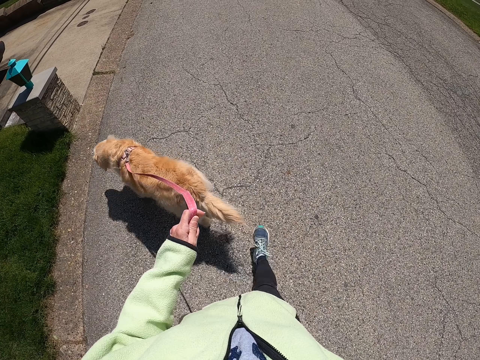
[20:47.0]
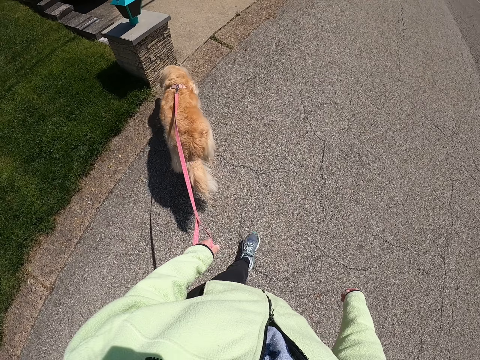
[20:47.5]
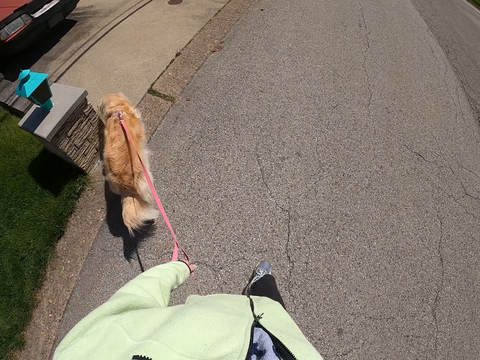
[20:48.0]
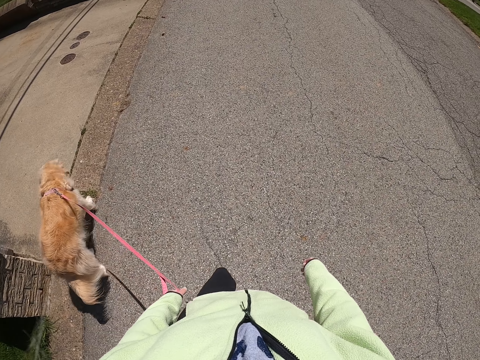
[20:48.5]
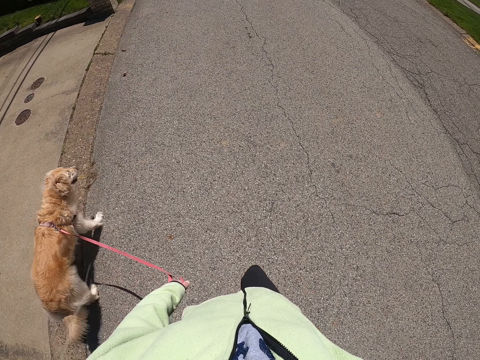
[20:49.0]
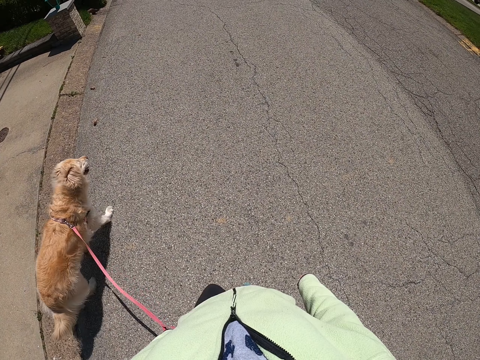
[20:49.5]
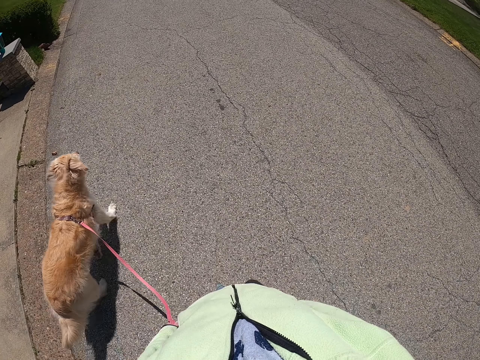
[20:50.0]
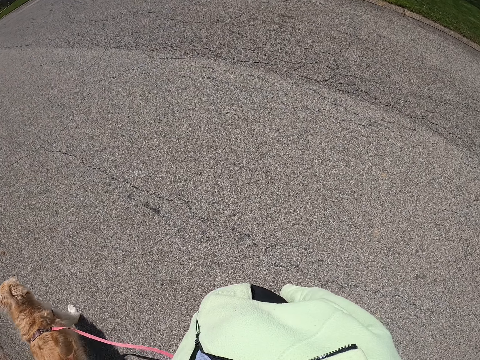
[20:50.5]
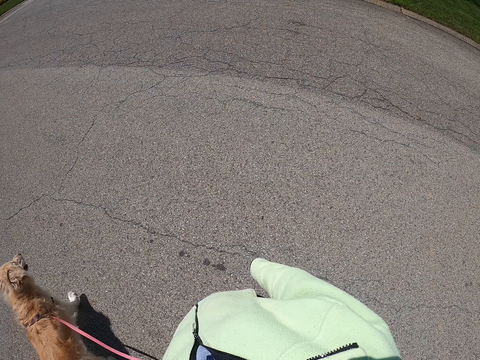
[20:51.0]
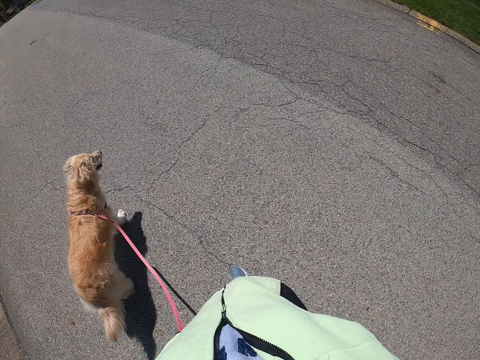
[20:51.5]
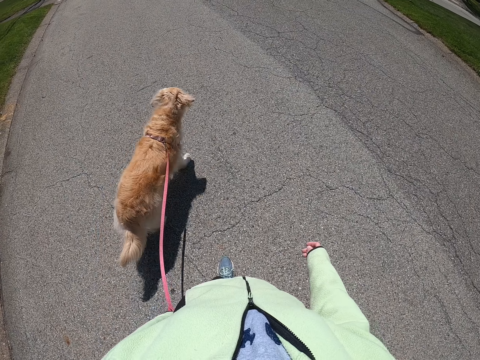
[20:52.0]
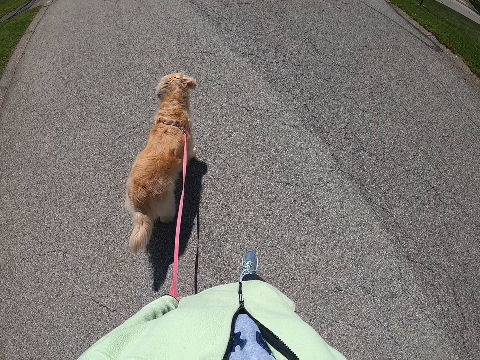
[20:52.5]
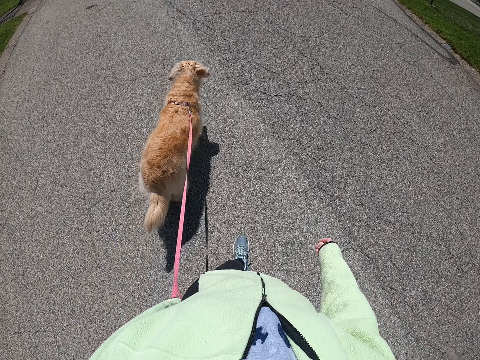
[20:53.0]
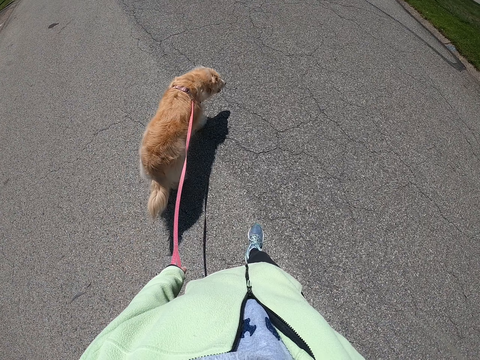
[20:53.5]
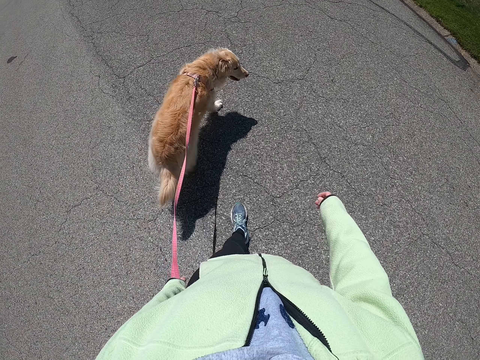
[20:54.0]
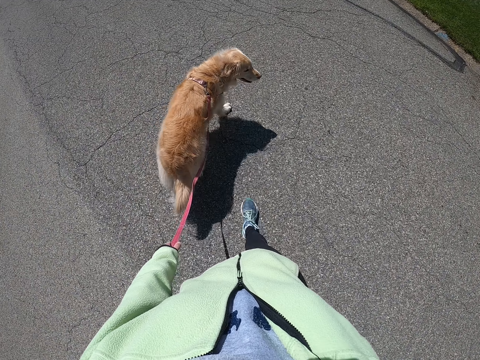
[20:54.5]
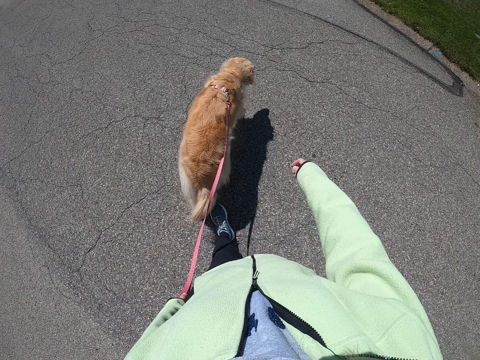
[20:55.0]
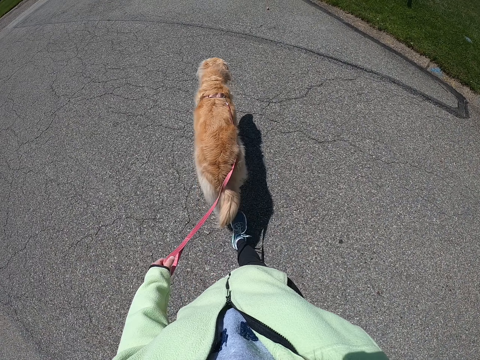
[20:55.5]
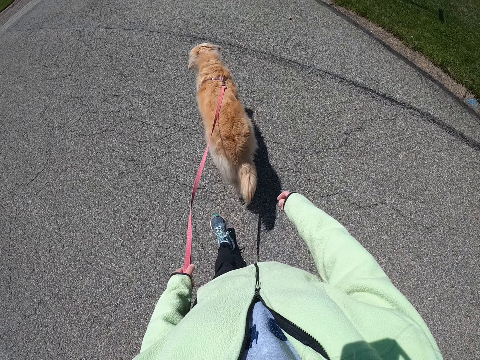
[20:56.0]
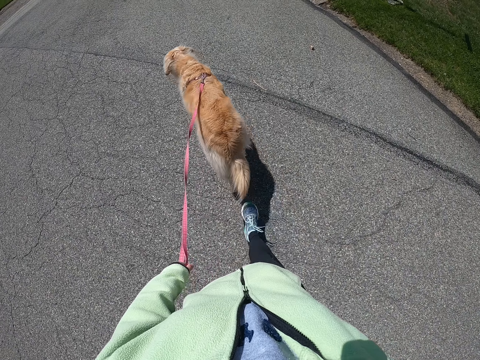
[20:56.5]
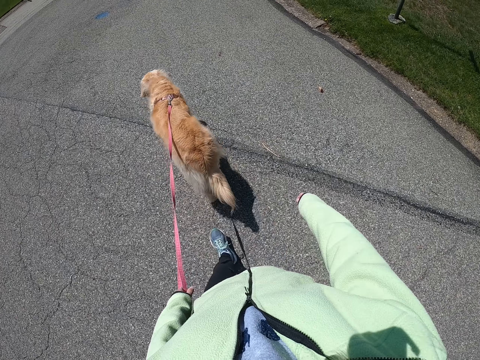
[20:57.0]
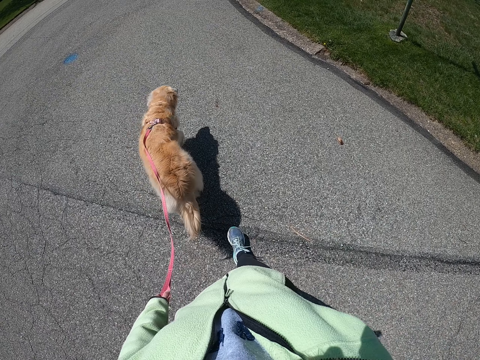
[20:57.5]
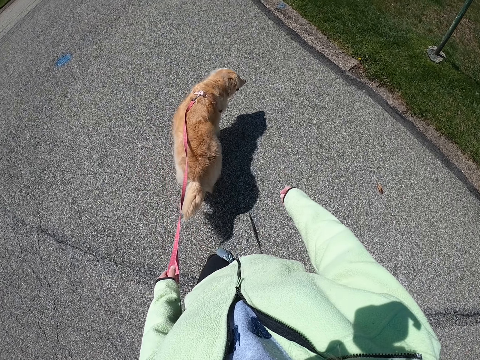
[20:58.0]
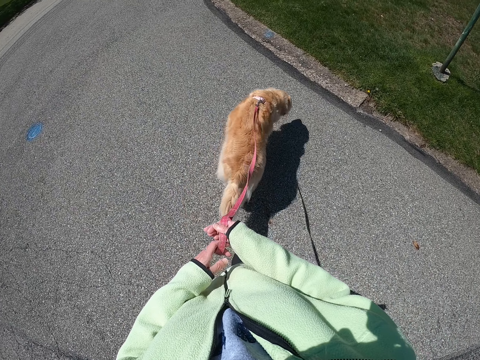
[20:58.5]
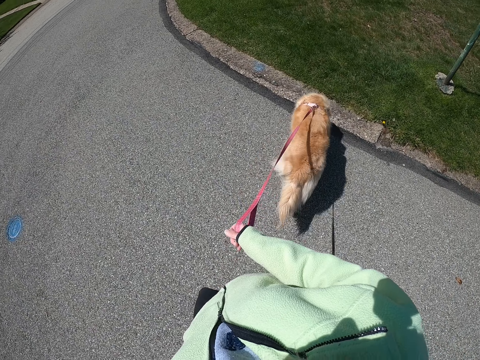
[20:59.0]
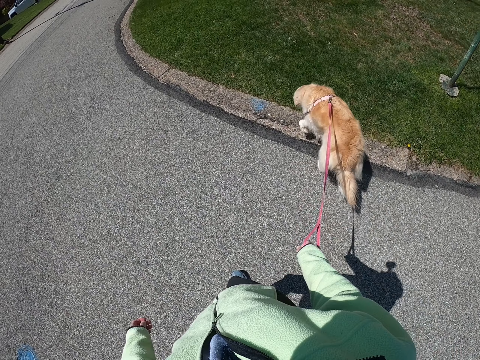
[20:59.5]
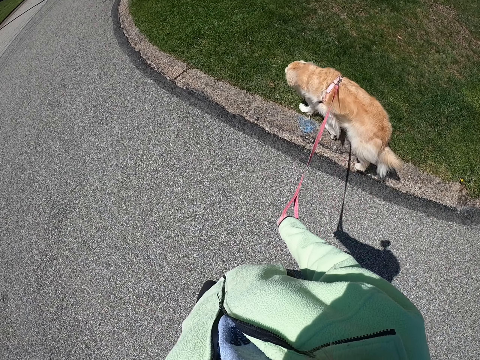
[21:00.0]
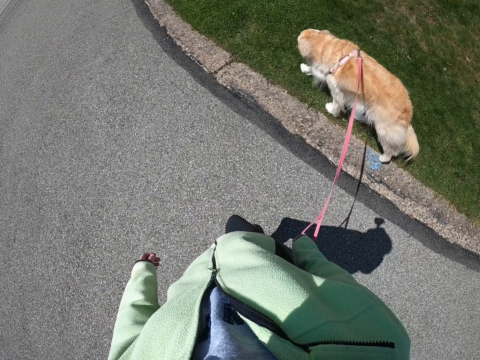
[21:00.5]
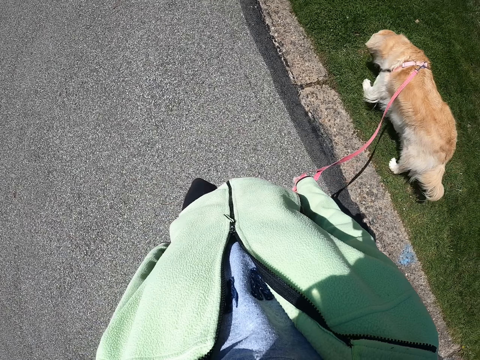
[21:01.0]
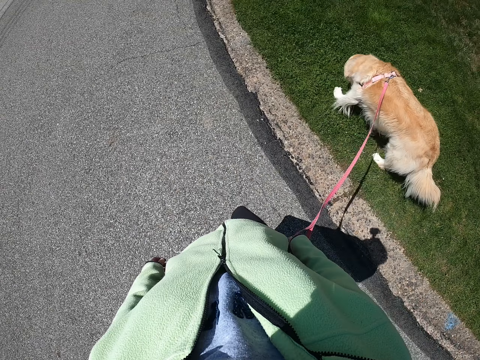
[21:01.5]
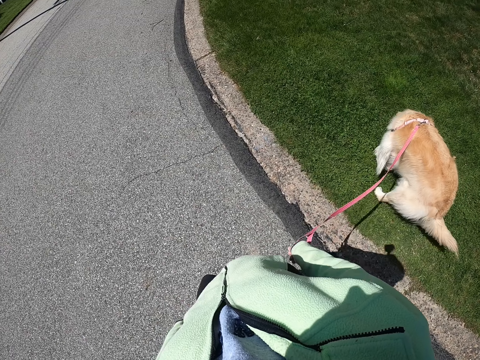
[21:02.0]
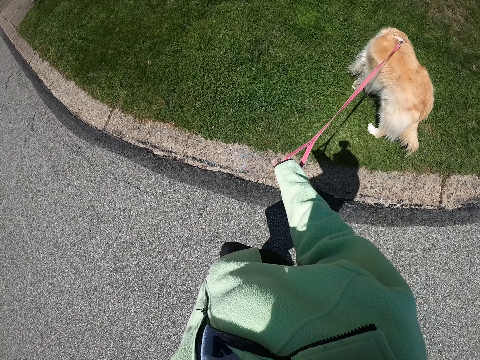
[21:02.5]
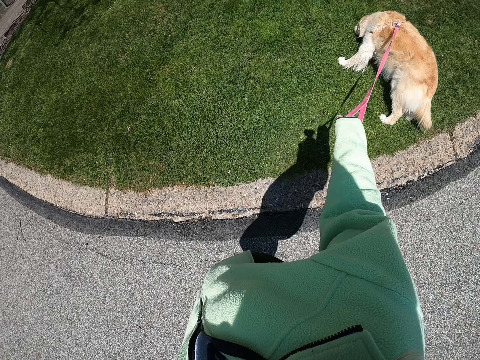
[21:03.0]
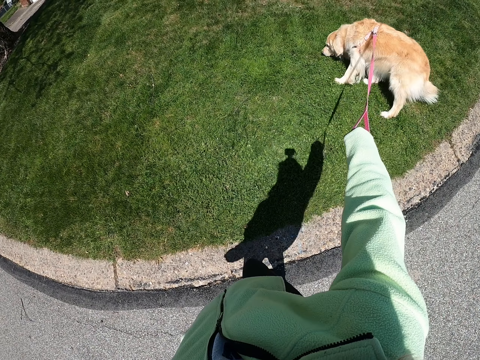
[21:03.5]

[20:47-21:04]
The camera wearer passes the rope to the right hand. They walk with the dog on the road.

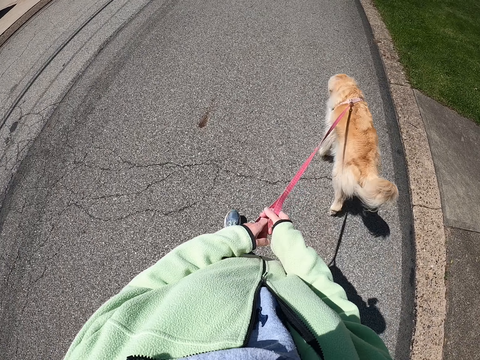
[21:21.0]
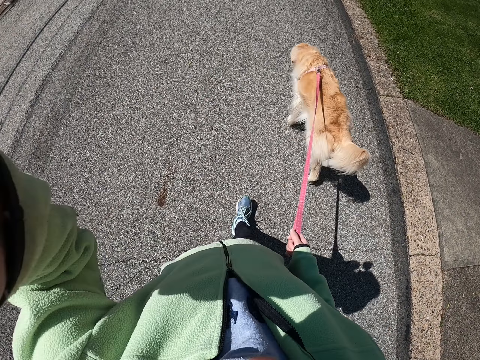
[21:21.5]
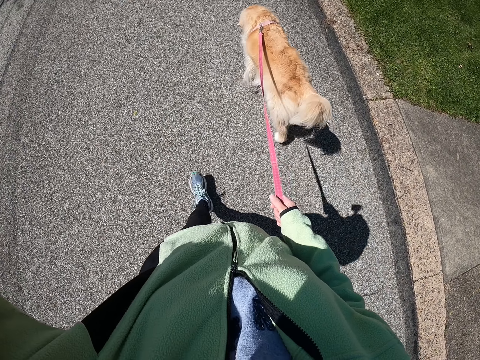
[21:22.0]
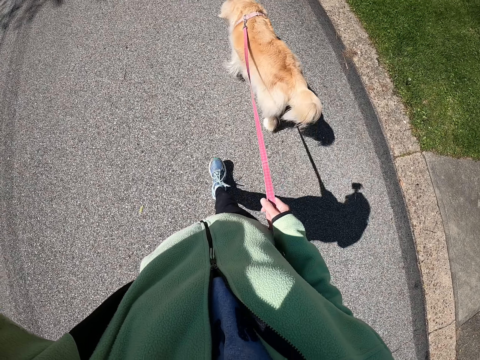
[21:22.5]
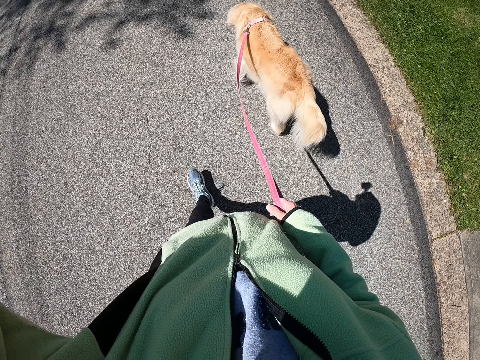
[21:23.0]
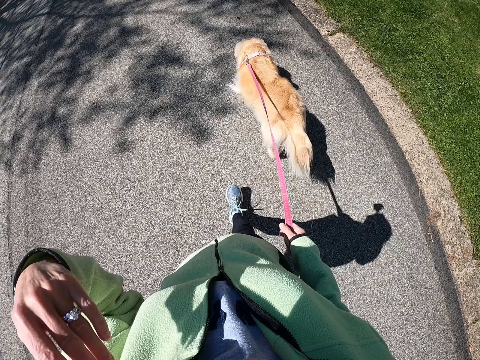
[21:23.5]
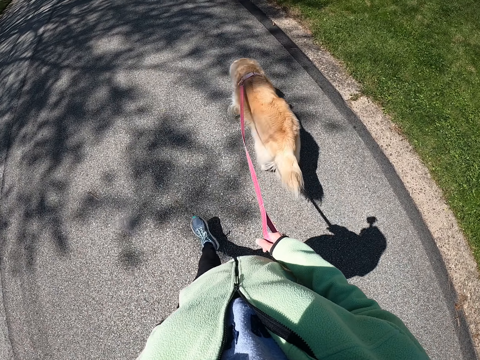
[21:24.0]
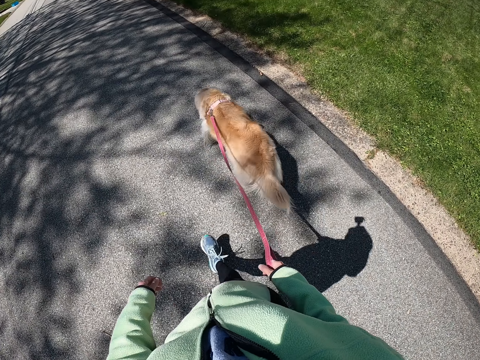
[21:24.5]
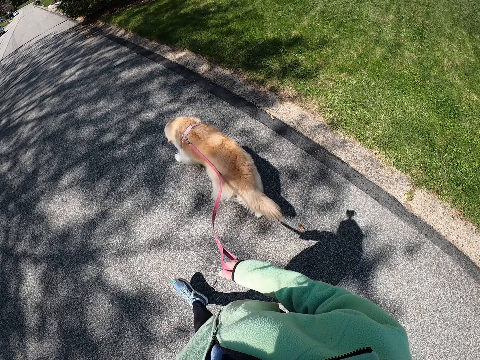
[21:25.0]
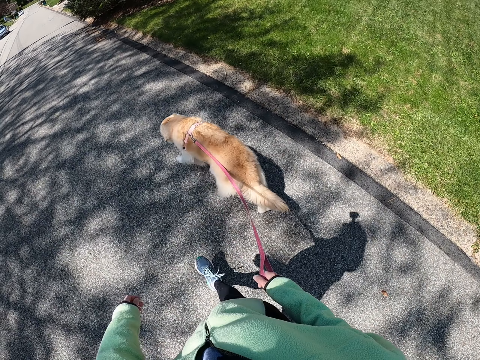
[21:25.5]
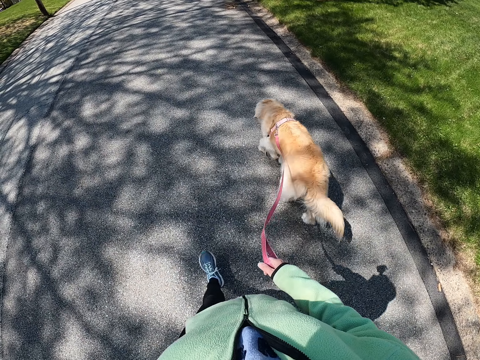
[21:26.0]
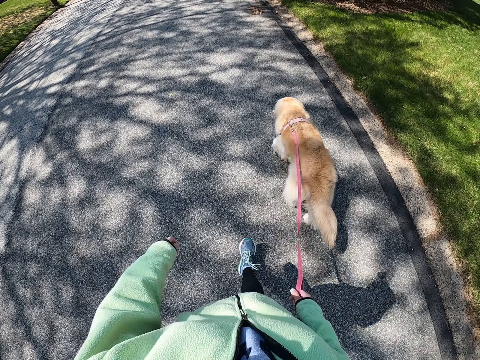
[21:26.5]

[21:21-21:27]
The camera wearer passes the rope to the right hand. They walk with the dog on the road.

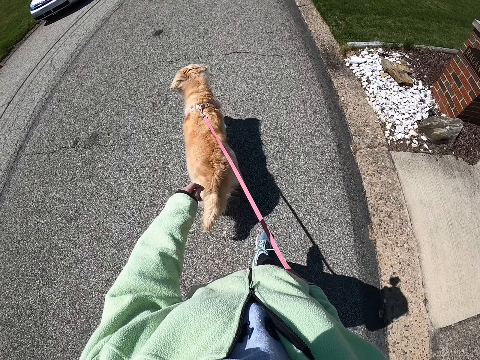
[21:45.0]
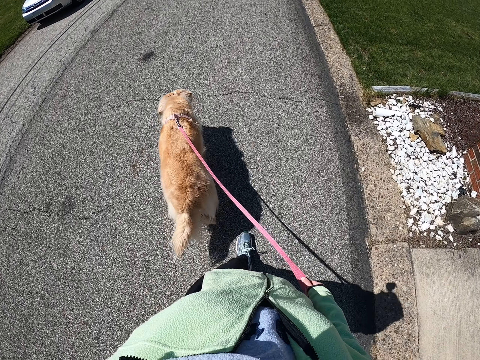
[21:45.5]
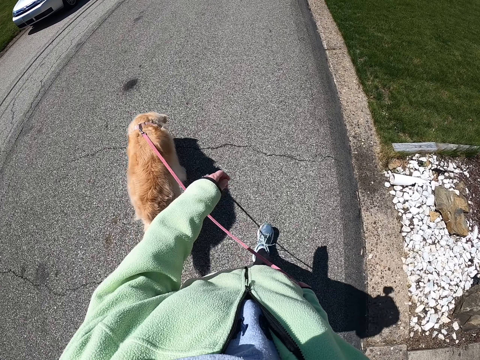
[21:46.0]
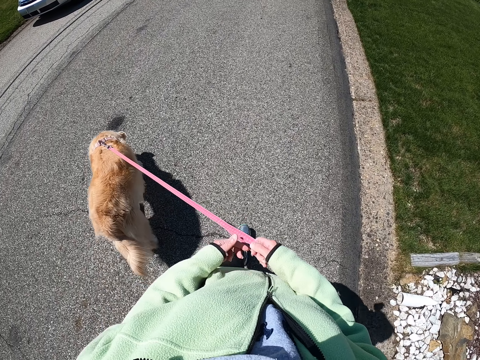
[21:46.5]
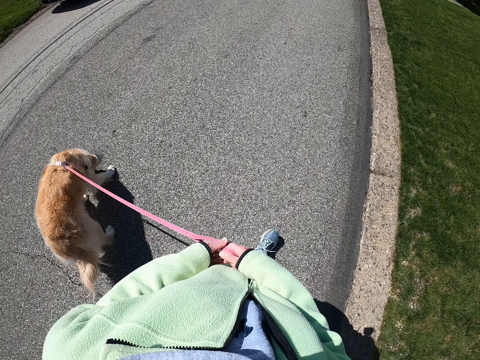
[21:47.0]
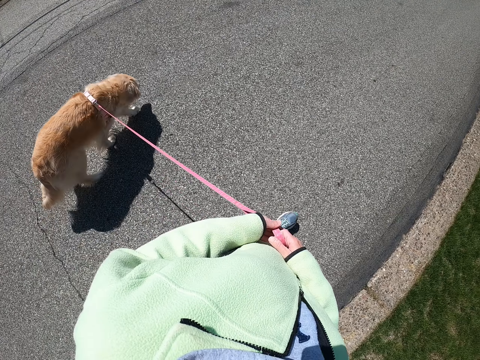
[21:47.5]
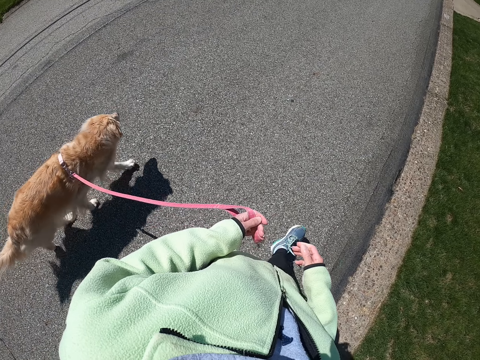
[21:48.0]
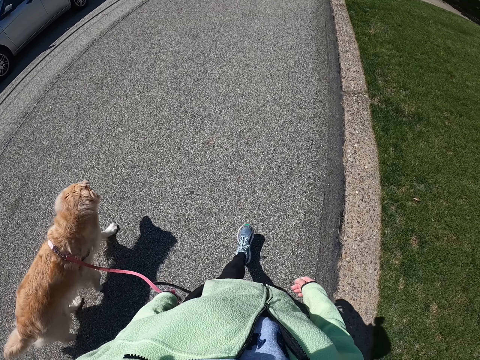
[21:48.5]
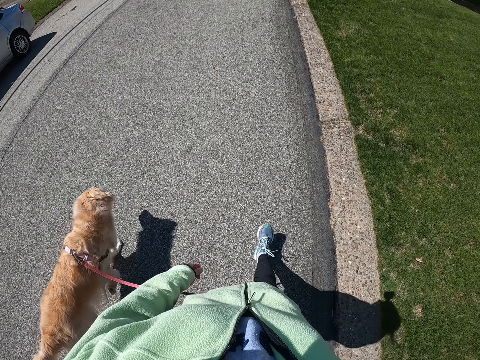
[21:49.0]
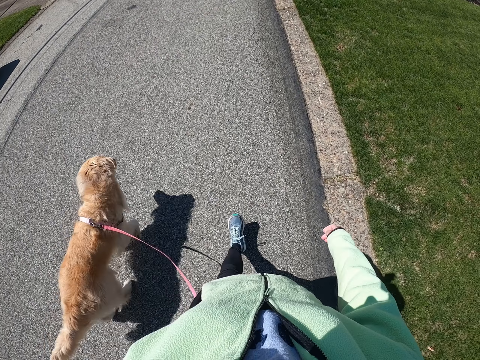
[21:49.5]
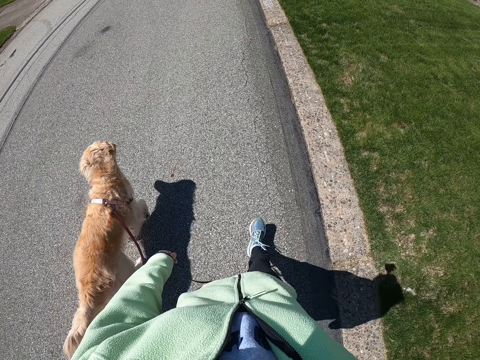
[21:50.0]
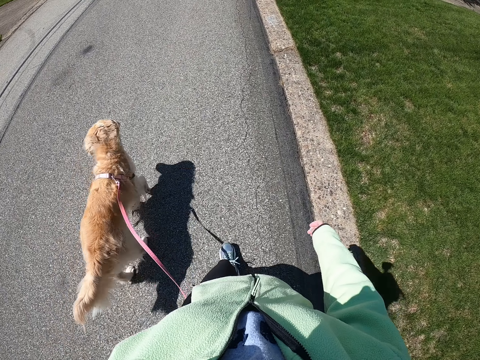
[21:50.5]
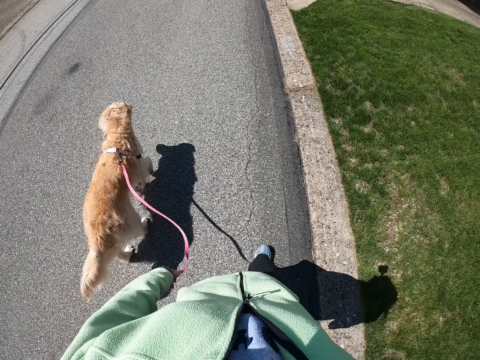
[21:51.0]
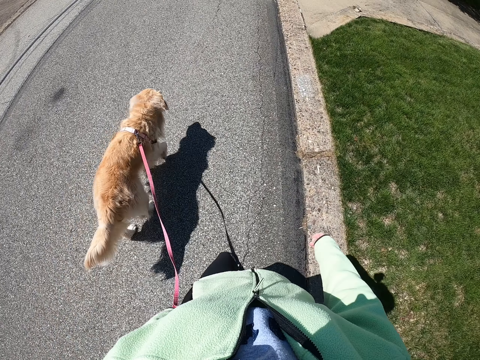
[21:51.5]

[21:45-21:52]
The camera wearer passes the rope to the left hand. They walk with the dog on the road.
